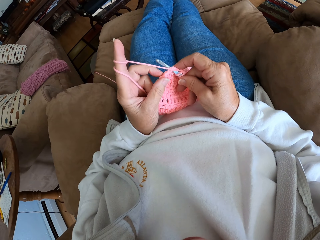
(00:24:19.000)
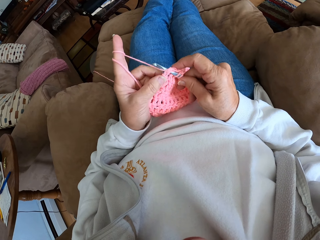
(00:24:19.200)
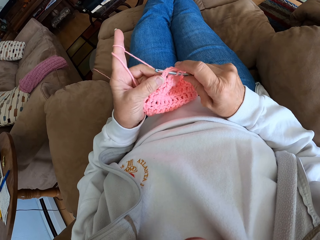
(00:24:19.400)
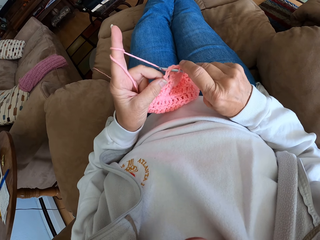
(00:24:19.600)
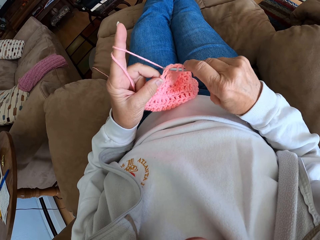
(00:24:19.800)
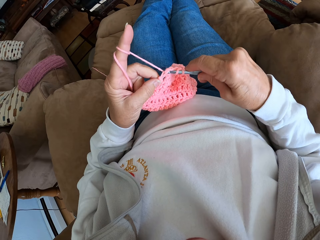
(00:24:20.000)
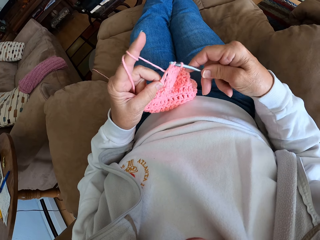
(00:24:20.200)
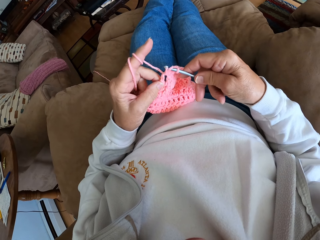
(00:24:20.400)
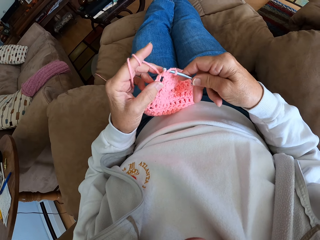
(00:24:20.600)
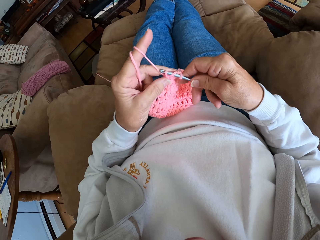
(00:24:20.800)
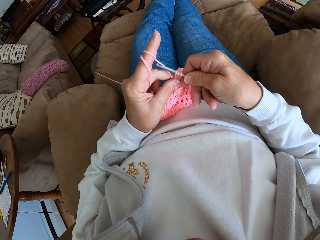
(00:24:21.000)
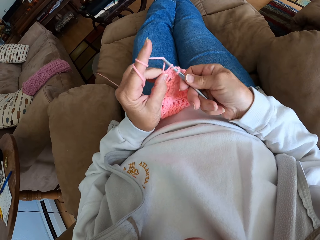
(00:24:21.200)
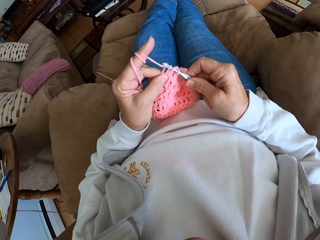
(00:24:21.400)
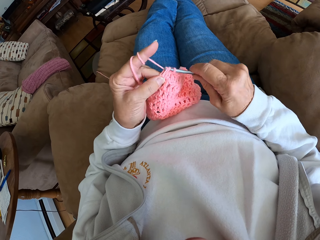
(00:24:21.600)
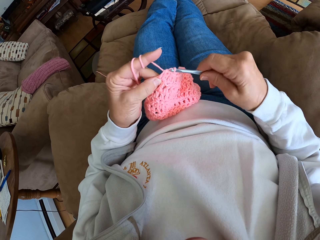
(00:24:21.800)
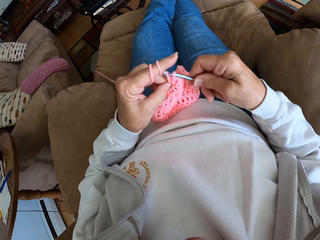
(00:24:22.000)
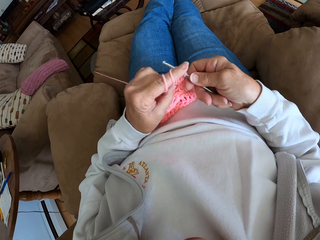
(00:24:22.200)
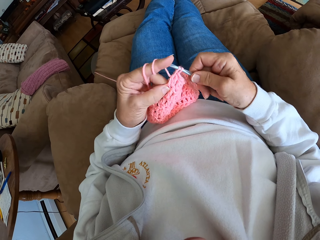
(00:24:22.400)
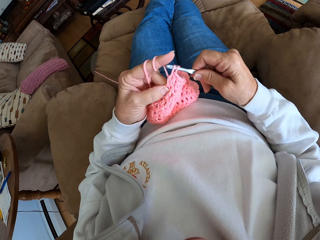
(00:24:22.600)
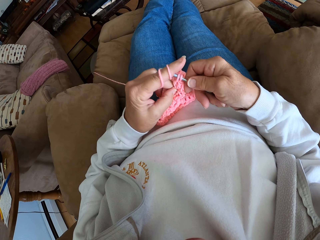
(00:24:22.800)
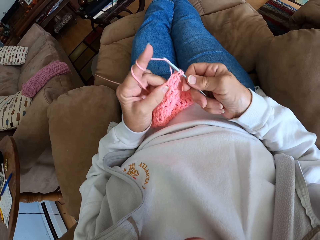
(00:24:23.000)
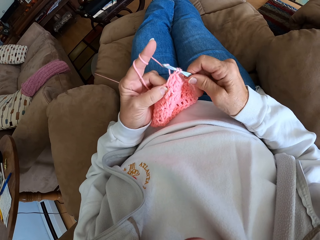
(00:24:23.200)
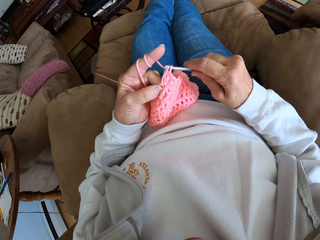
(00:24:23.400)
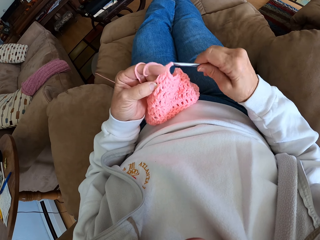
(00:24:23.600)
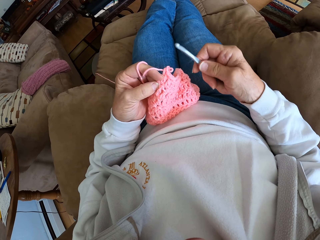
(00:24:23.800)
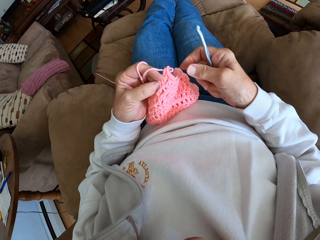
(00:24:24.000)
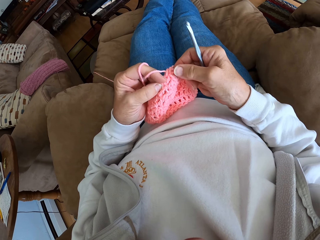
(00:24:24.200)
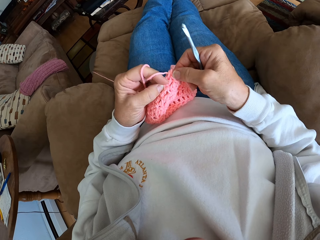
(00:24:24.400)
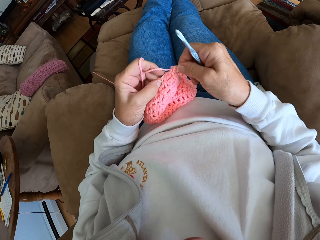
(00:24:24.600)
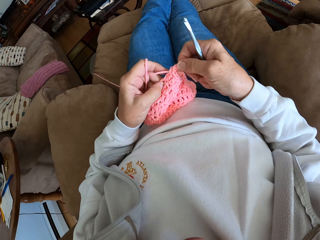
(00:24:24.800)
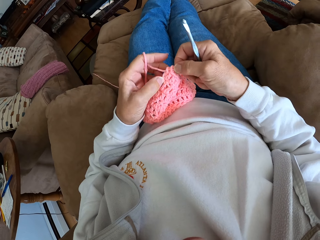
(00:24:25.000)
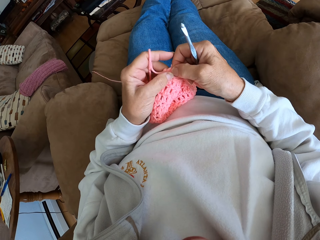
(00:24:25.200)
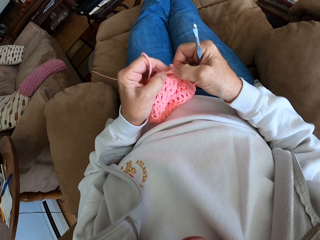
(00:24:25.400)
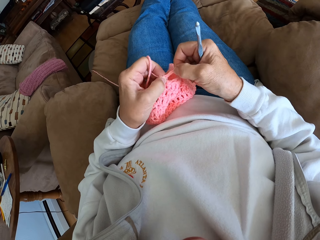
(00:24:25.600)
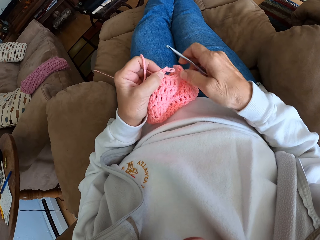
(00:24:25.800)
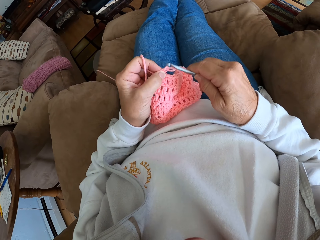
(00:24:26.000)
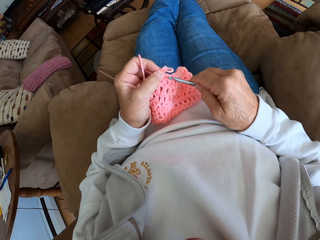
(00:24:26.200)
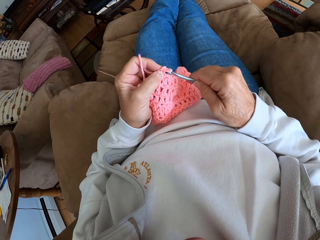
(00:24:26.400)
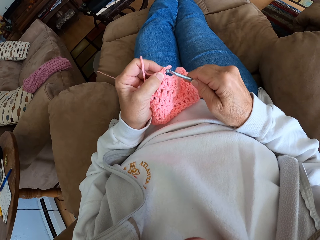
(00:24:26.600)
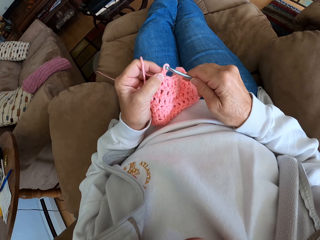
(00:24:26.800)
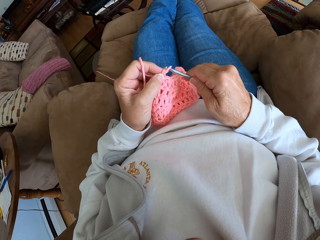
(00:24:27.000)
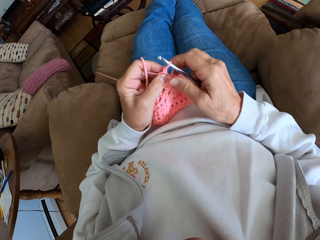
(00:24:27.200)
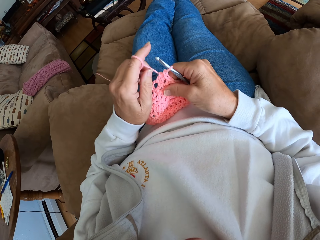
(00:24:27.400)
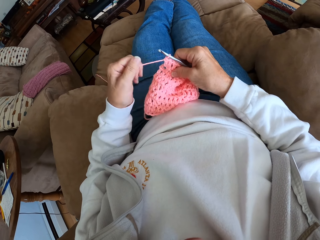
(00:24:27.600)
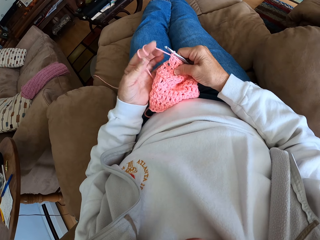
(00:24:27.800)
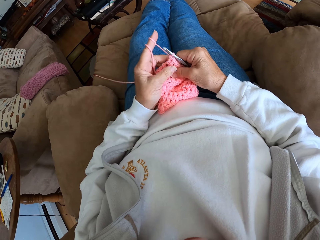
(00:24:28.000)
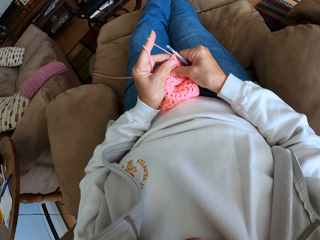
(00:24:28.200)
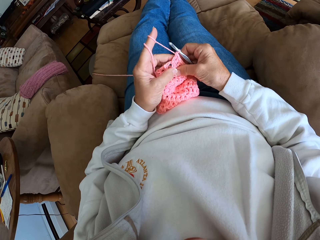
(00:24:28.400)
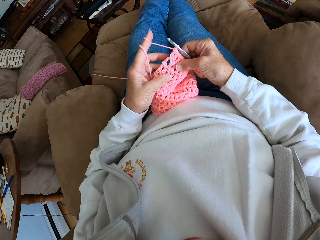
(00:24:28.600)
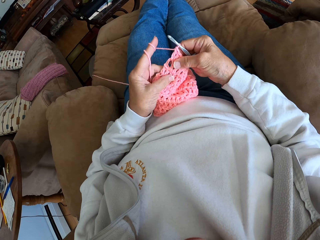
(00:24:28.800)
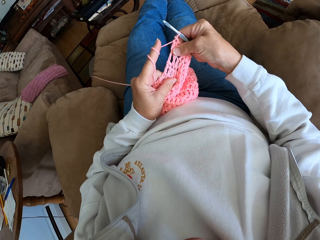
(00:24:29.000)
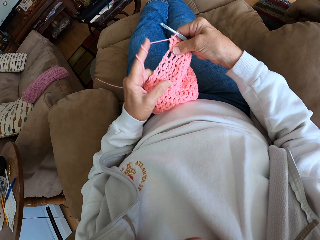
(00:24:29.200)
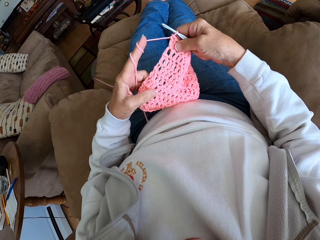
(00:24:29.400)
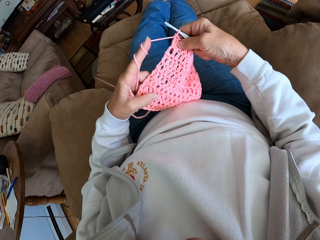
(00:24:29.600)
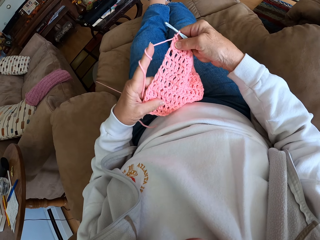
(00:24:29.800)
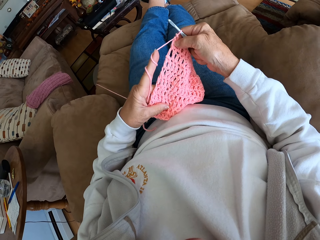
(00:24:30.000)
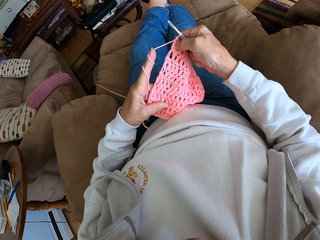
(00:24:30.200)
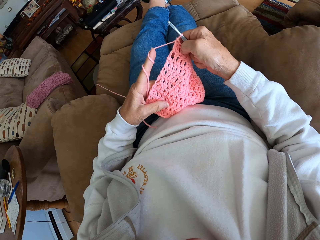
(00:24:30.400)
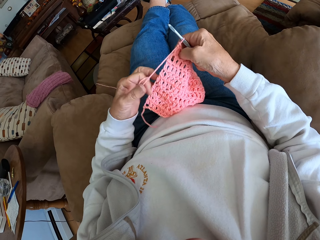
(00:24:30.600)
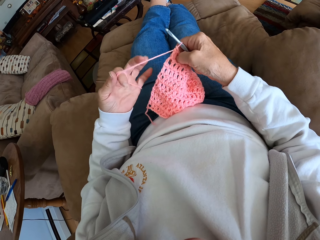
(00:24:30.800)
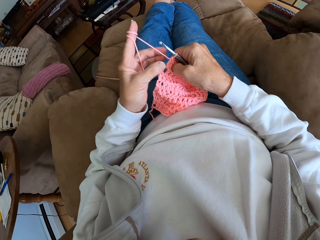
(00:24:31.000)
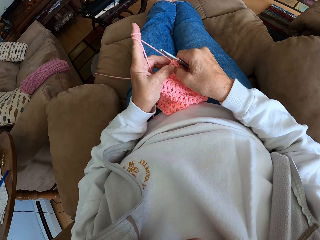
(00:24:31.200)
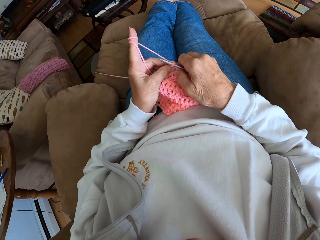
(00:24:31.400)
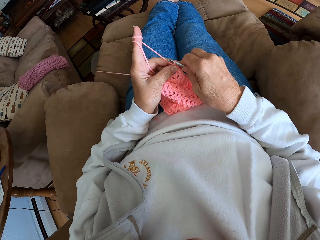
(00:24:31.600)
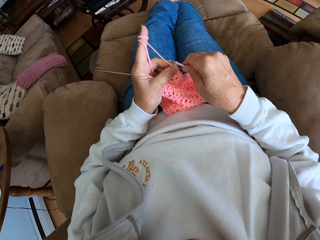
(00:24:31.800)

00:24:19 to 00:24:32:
The camera wearer adjusts the crochet with her hand. She holds the yarn. She inserts a knit needle on the yarn. She pulls the yarn. She inspects the cloth.

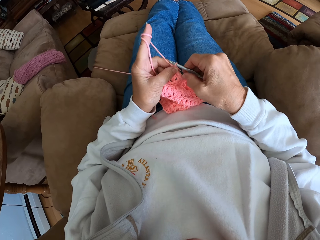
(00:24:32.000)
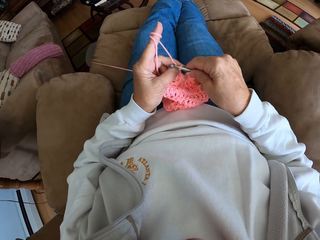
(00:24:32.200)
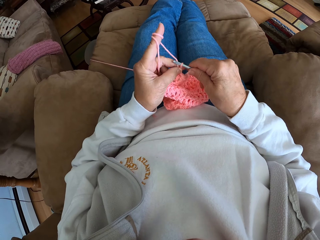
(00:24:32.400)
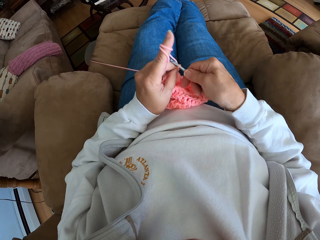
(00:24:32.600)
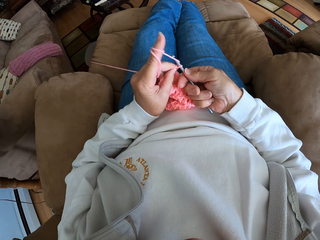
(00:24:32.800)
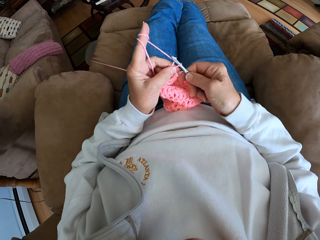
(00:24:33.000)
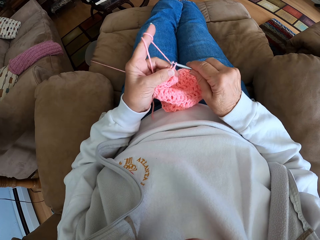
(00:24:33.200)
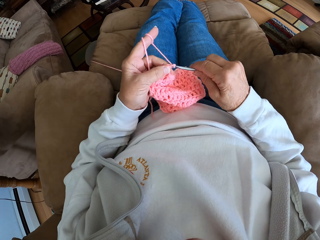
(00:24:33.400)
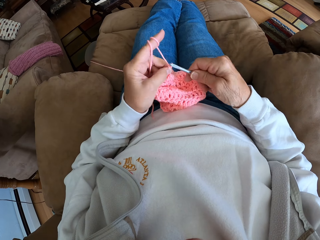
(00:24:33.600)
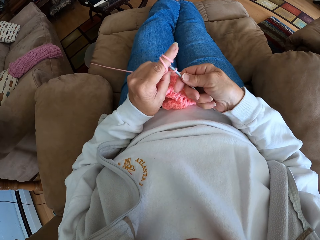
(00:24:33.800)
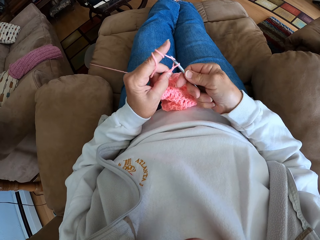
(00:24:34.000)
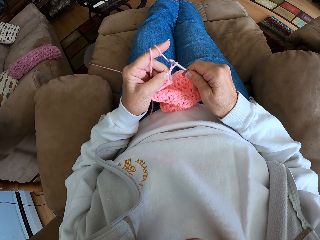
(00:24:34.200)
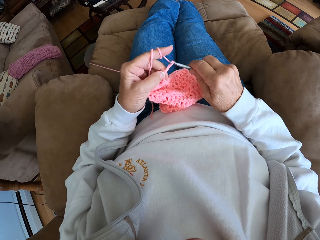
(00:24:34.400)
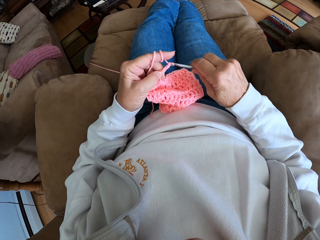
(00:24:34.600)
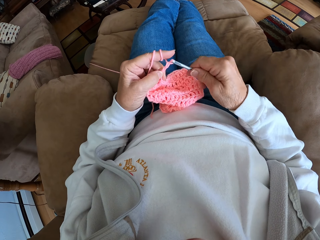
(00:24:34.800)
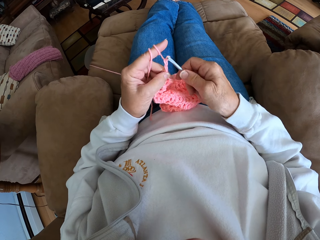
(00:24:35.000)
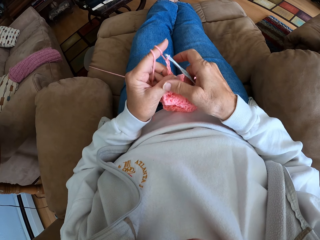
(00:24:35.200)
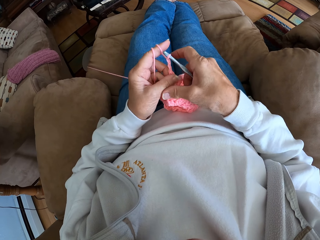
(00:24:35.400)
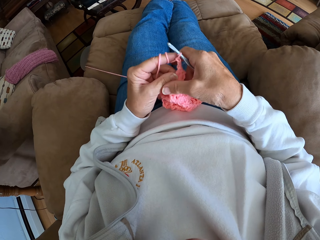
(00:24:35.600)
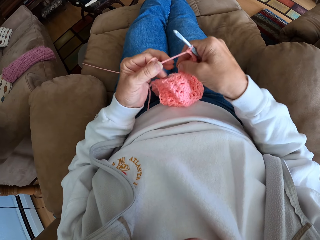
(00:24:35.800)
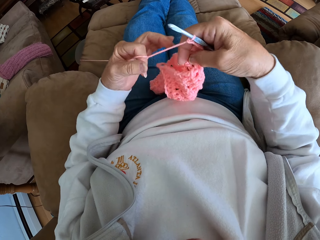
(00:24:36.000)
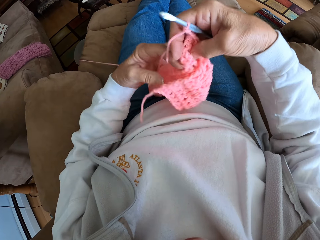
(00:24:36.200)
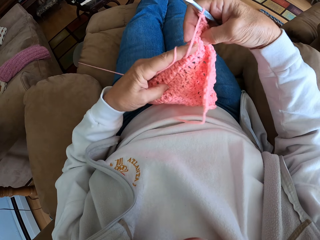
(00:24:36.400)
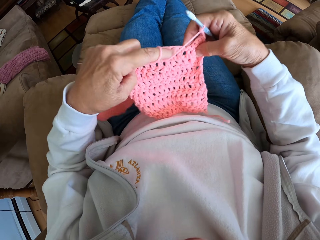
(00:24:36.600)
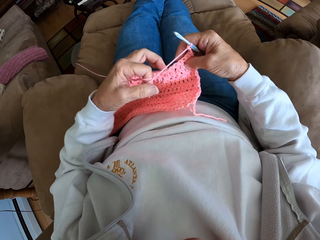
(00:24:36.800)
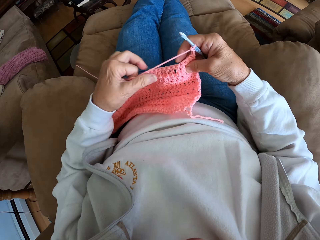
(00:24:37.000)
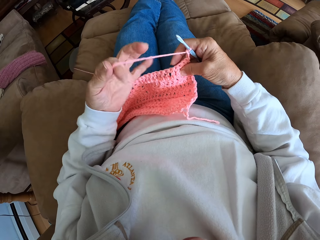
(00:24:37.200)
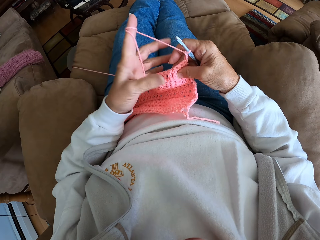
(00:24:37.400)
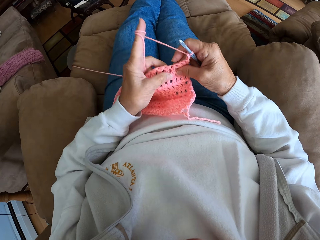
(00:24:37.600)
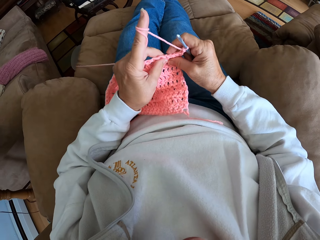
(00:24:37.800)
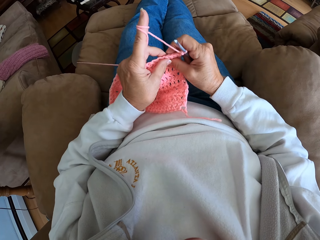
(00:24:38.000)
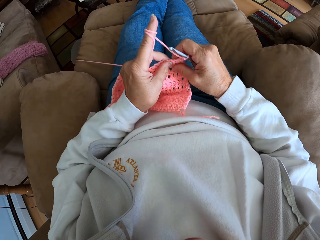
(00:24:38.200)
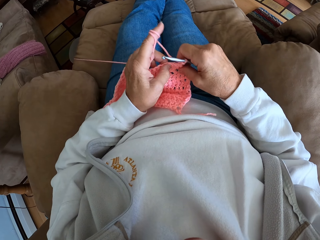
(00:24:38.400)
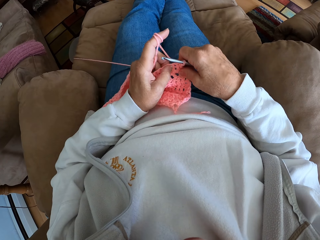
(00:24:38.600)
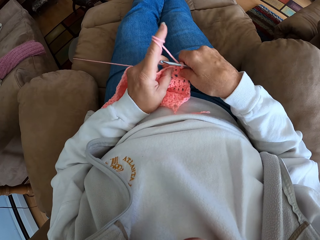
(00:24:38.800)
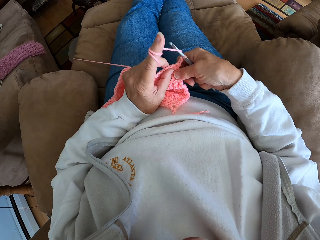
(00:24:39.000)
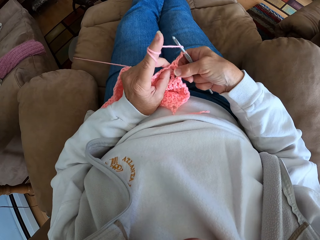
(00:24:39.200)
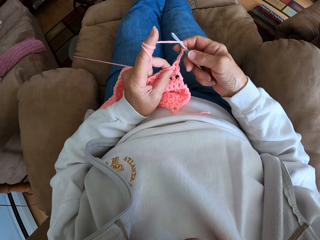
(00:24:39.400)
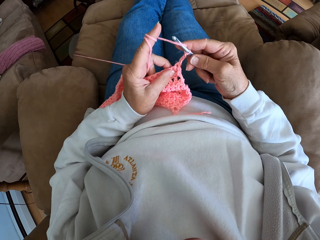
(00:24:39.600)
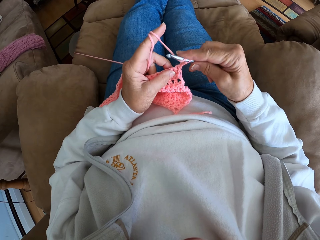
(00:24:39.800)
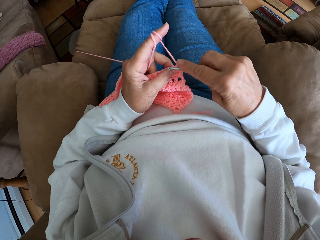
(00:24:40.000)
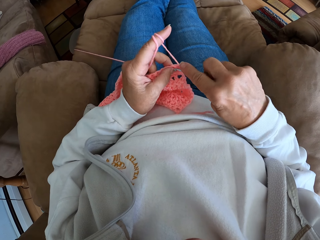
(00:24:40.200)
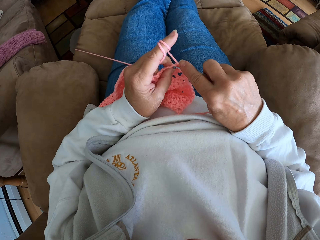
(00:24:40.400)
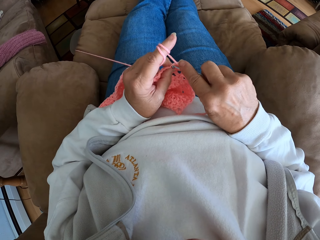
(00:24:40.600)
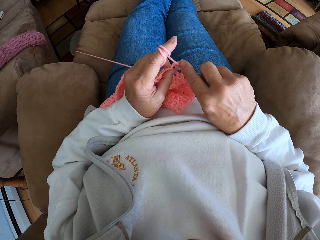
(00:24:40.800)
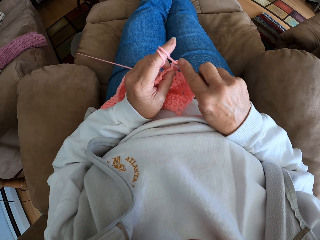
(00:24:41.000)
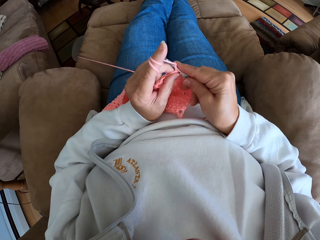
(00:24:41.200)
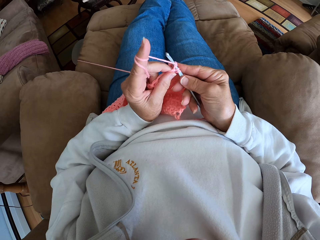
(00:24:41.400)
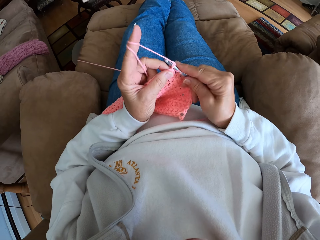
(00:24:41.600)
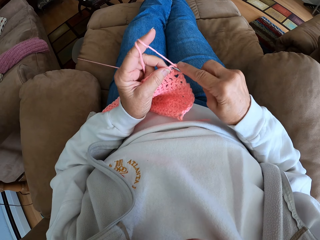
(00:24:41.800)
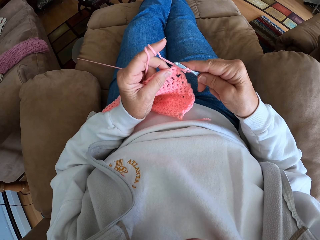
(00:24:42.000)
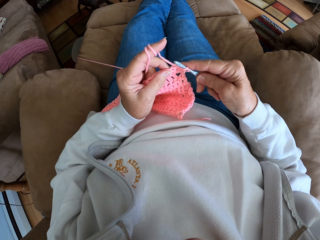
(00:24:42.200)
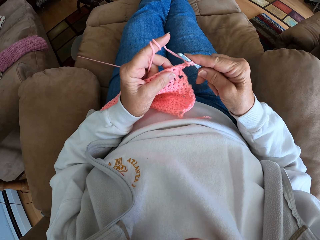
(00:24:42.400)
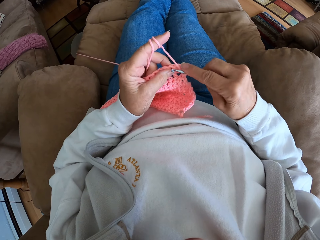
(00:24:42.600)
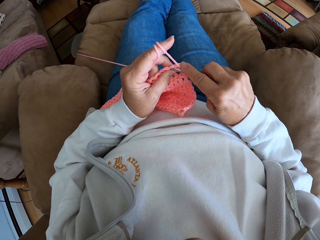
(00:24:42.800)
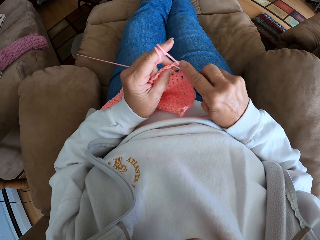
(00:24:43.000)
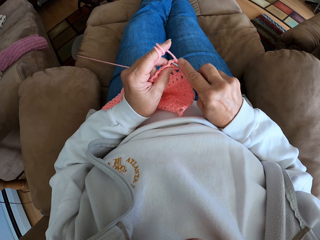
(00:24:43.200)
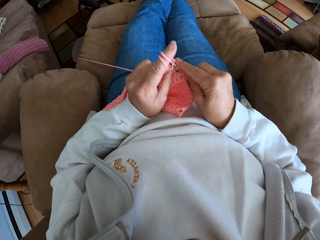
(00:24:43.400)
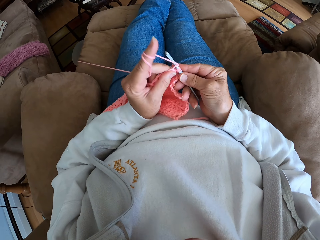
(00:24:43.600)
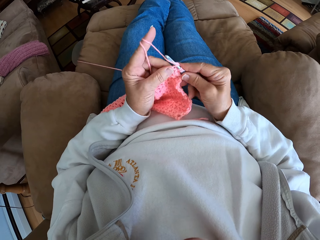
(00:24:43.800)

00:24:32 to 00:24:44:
The camera wearer crochets with the yarn. She turns the crochet around. She pulls the yarn. She adjusts the yarn with her hands. She crochets with the yarn.
